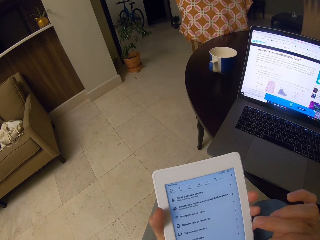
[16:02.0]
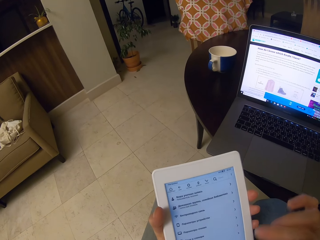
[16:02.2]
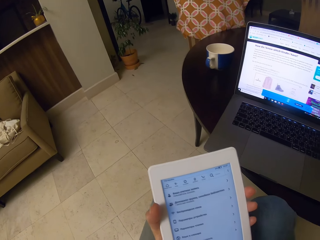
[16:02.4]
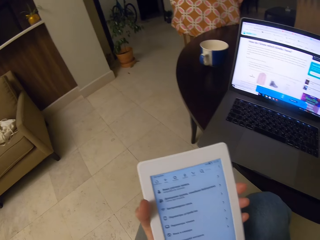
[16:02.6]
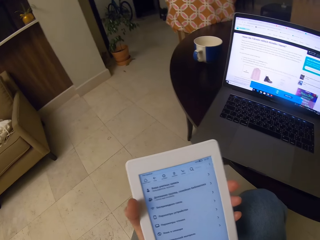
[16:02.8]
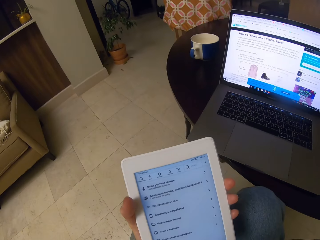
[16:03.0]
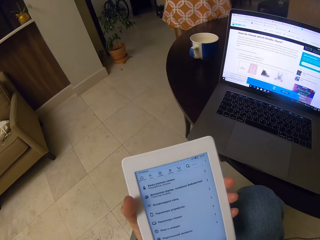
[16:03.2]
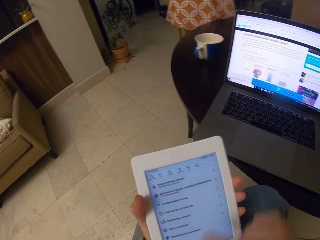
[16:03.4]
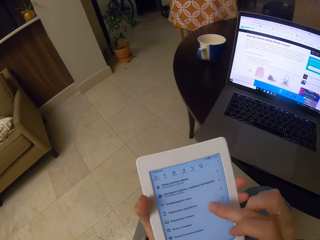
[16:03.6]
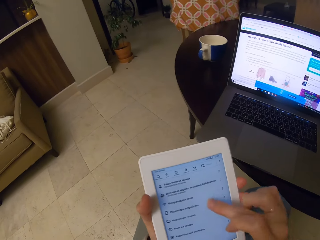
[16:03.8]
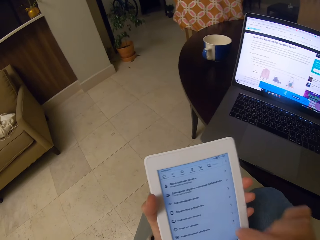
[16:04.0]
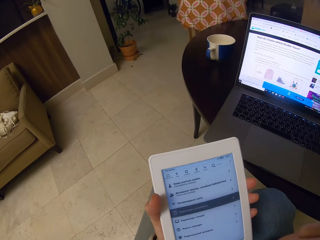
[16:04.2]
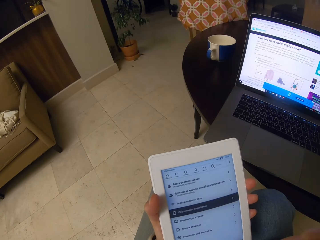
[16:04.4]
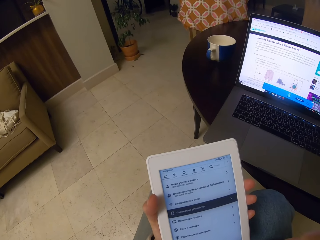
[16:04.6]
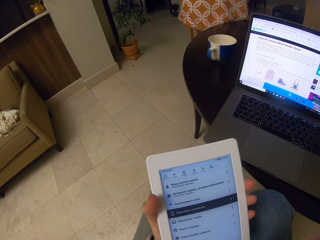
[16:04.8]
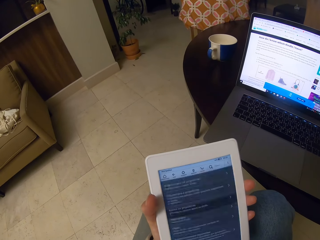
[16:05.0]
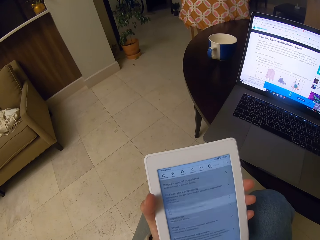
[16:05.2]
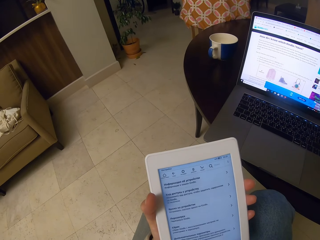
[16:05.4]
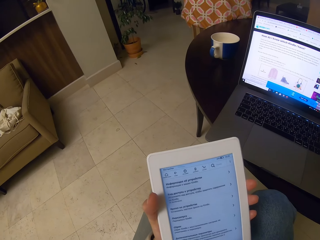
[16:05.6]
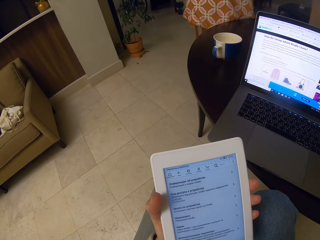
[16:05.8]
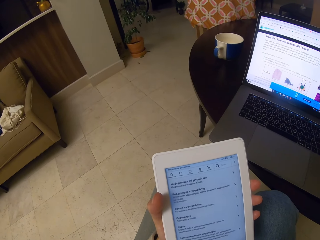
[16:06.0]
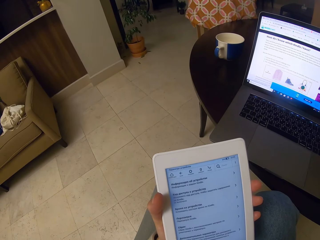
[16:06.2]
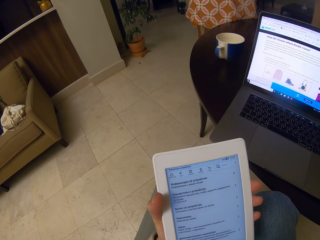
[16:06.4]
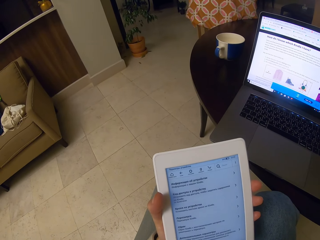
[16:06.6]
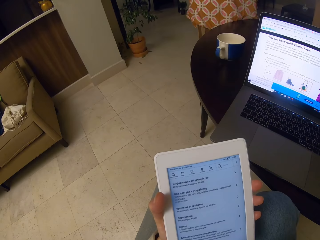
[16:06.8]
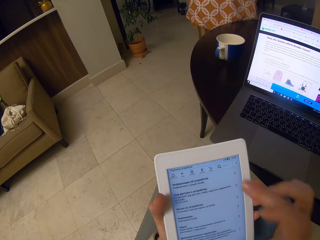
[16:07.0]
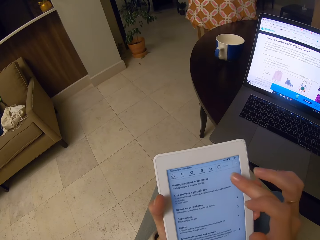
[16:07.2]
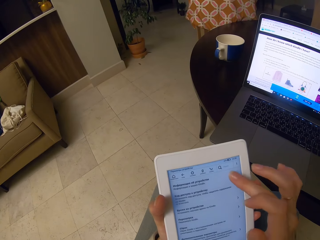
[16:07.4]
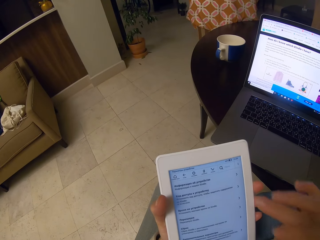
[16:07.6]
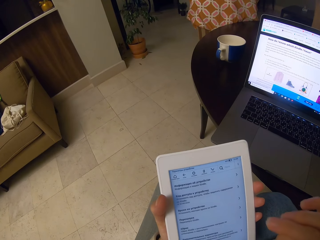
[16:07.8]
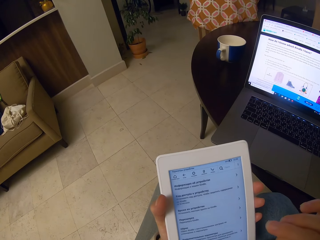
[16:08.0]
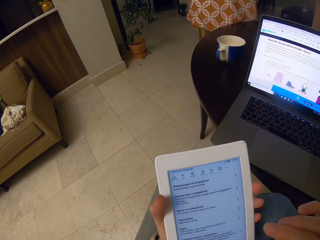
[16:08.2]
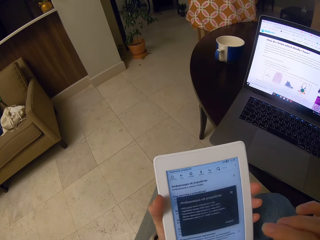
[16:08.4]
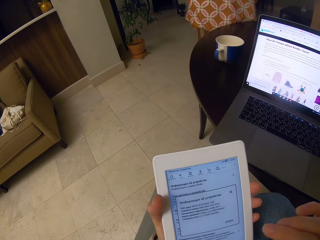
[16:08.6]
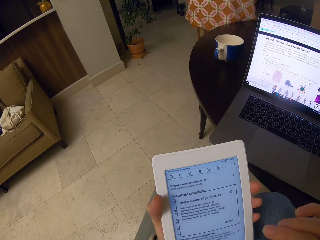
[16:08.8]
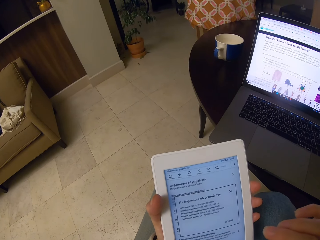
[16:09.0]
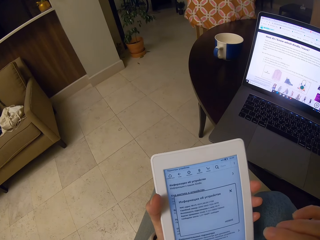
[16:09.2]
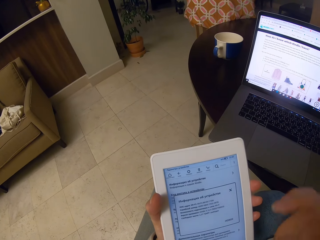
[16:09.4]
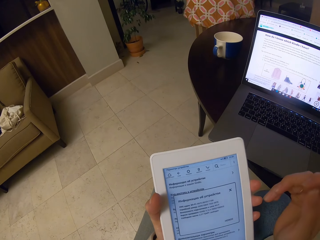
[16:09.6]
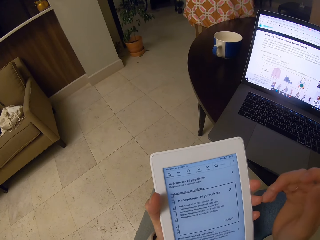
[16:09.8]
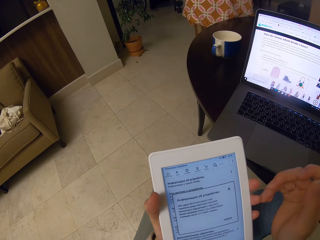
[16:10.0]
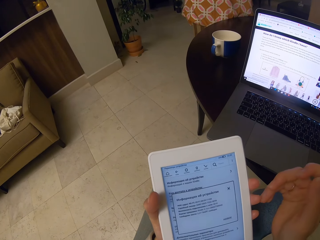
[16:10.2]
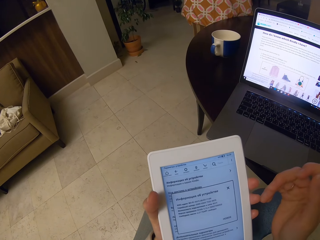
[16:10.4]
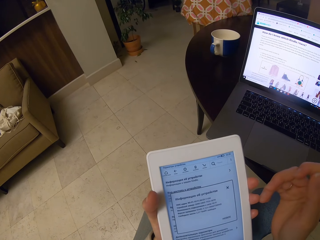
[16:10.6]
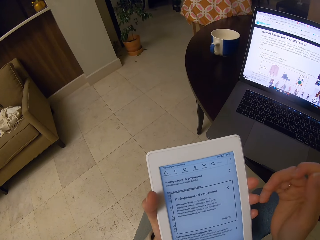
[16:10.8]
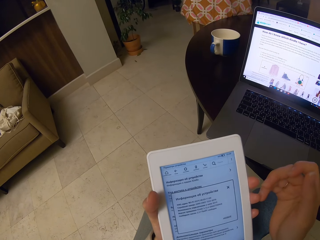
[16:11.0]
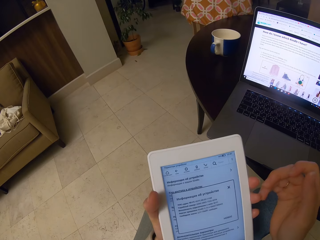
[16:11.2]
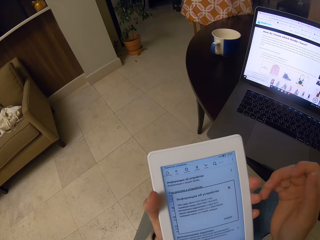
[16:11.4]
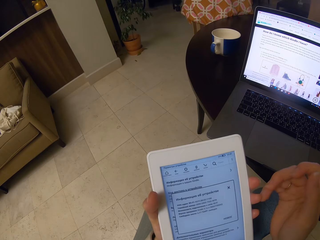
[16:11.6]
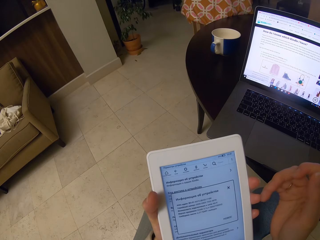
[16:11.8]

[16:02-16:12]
The camera wearer texts on the tablet. They text on the tablet again. They read the text on the tablet.

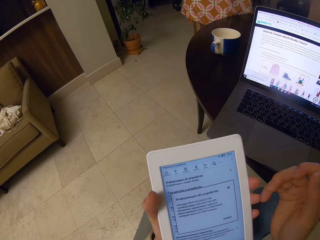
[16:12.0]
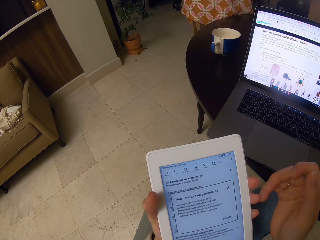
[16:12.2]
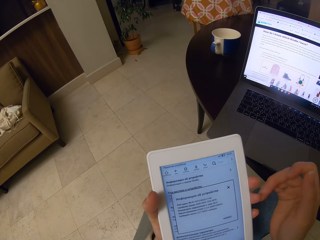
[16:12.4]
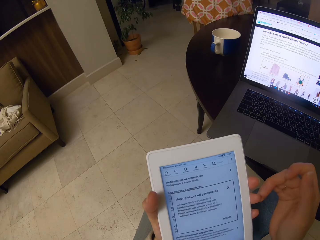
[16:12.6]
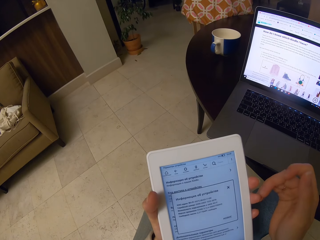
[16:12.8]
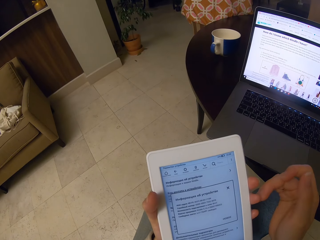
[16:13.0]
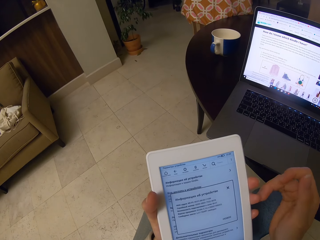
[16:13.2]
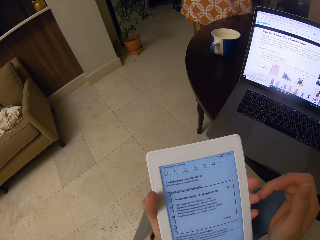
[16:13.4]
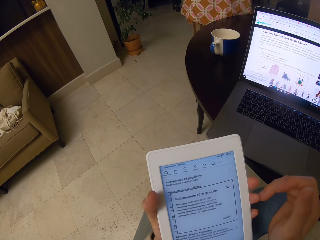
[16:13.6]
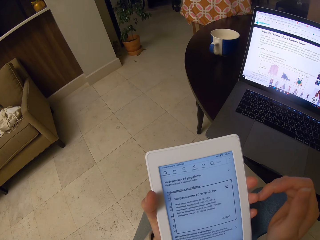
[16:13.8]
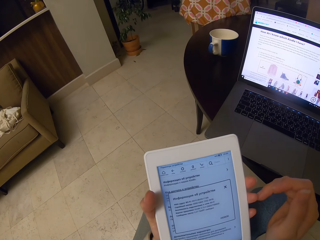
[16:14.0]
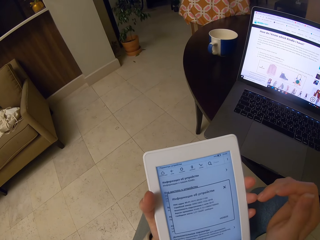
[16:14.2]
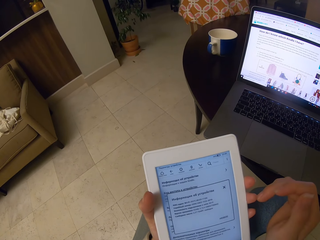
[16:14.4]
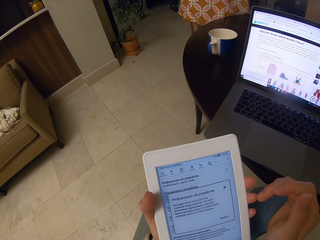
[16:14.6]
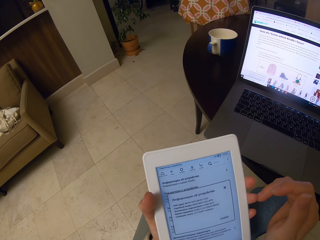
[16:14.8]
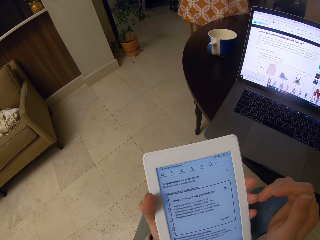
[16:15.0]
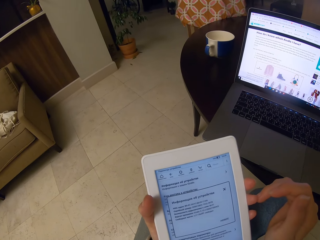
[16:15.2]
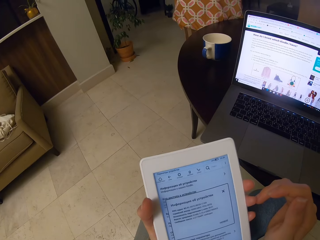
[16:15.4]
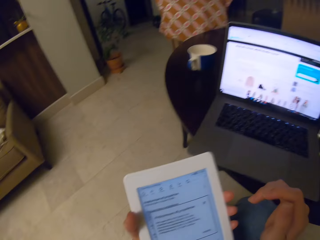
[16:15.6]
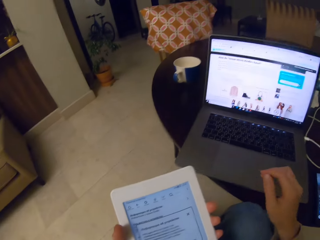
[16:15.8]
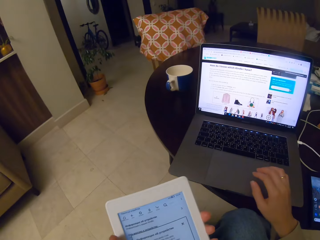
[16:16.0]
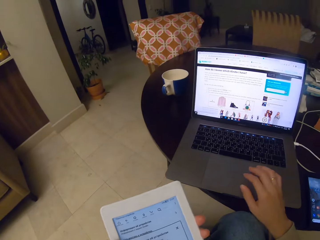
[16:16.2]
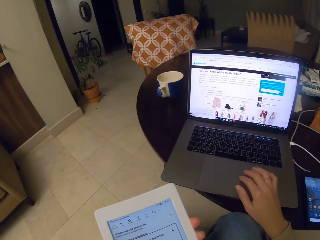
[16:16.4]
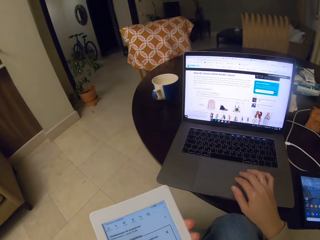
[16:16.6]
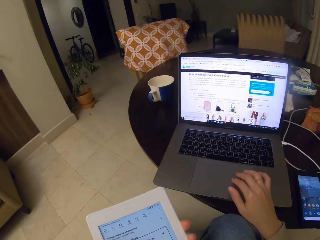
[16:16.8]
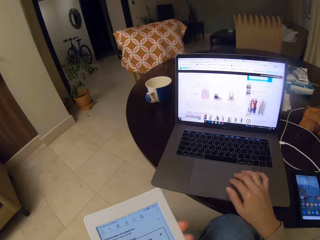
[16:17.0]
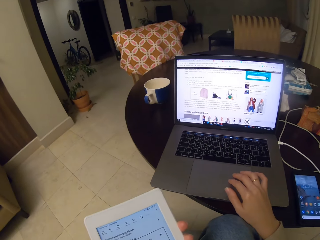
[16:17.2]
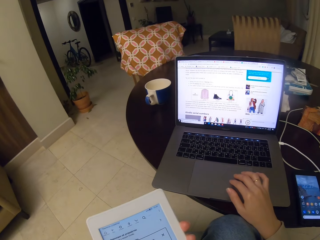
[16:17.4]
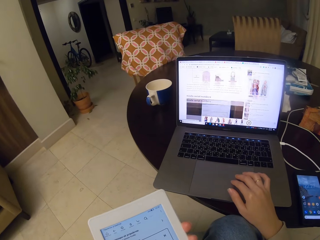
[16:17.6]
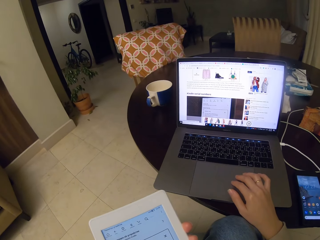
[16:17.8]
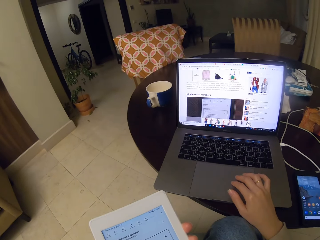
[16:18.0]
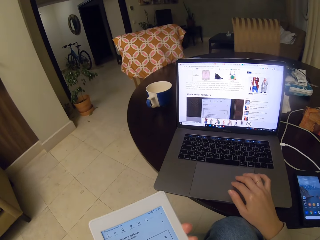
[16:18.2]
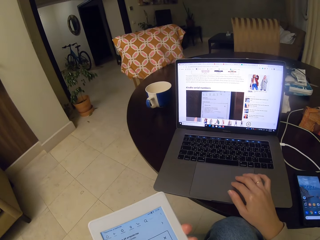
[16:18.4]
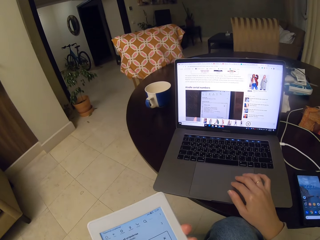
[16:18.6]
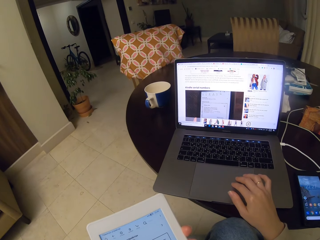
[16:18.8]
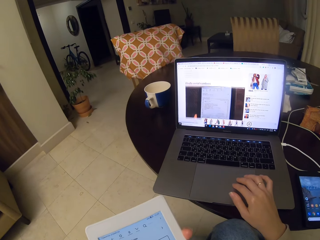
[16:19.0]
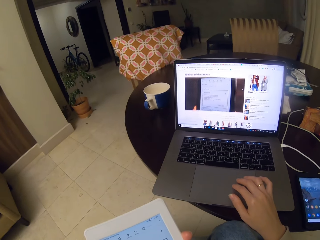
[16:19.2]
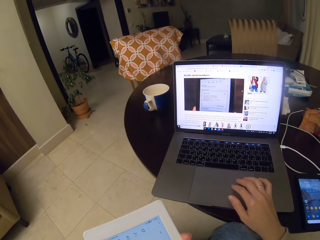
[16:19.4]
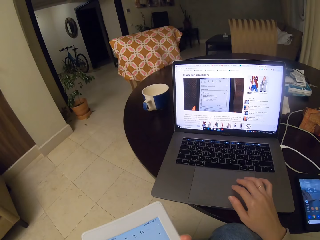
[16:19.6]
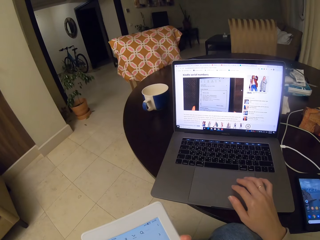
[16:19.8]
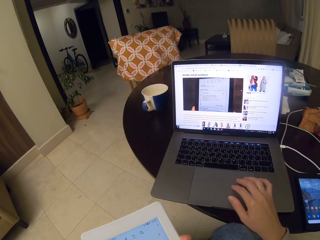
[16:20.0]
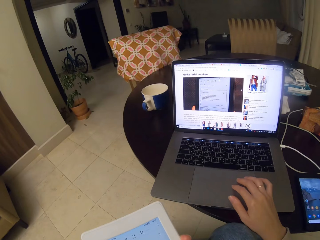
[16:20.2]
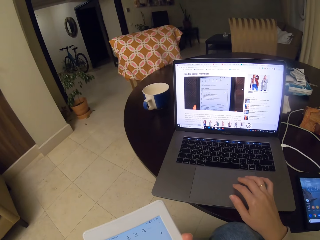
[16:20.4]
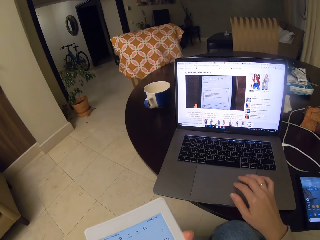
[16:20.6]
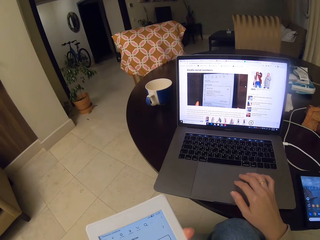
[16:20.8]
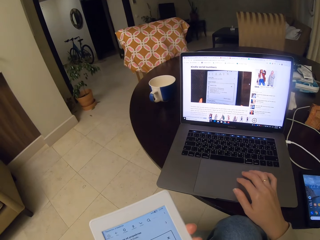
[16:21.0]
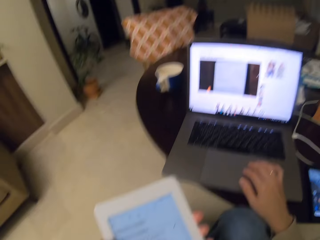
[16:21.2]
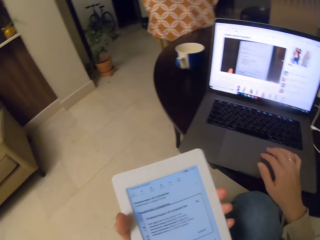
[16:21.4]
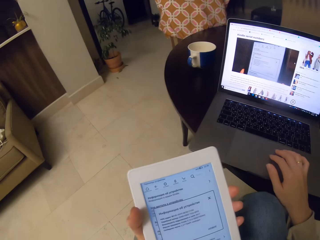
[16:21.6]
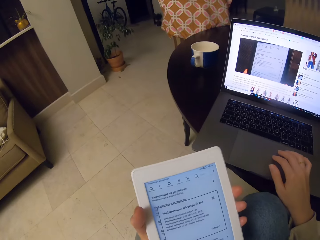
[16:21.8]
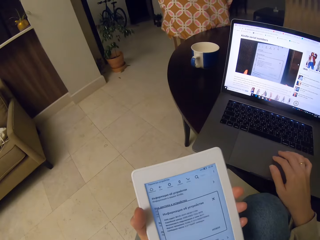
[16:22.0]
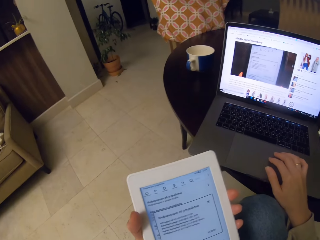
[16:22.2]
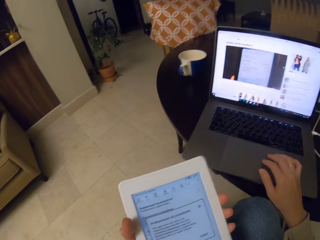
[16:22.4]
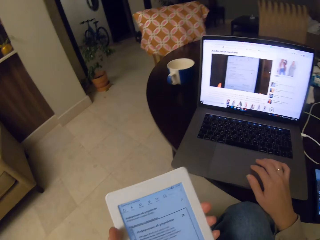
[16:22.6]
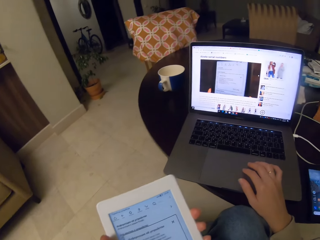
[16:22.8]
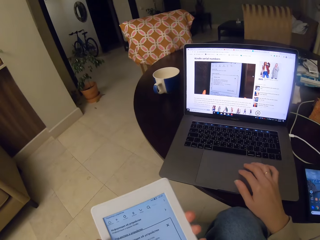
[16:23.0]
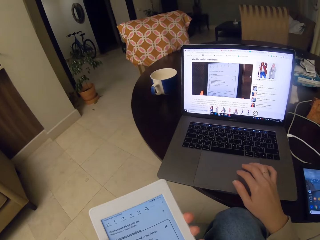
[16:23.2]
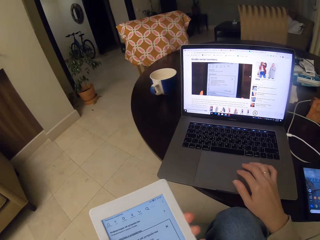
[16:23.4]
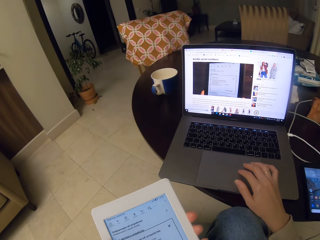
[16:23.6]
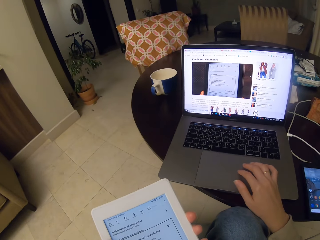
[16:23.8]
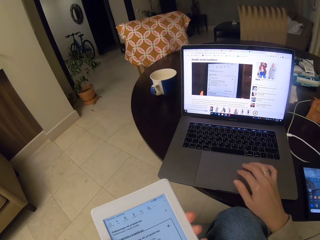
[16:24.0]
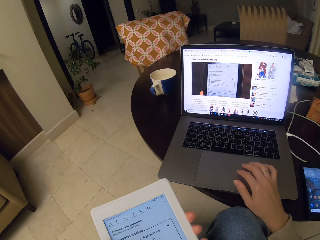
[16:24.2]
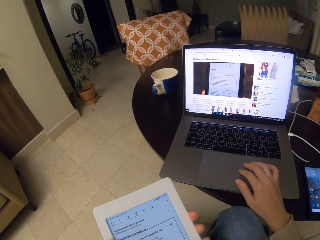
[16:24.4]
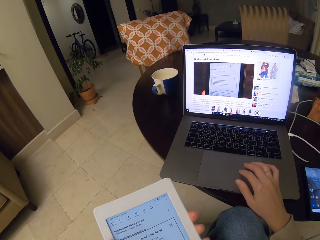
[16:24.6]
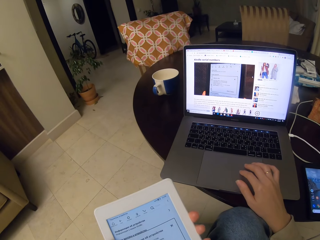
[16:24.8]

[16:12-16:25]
The camera wearer reads the text on the tablet. They read the text on the tablet again. They control the touchpad to activate items on the screen. They do this repeatedly. They read the text on the tablet.
